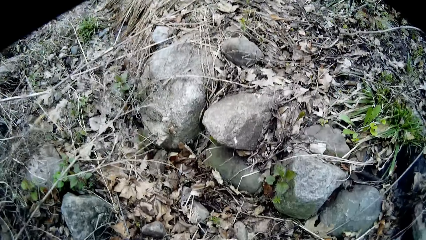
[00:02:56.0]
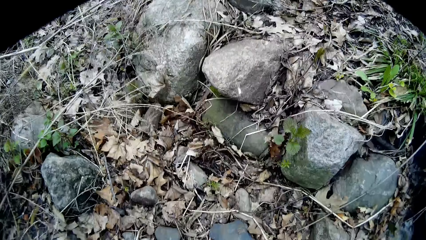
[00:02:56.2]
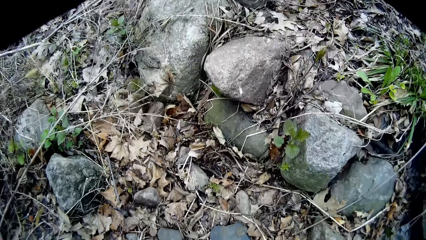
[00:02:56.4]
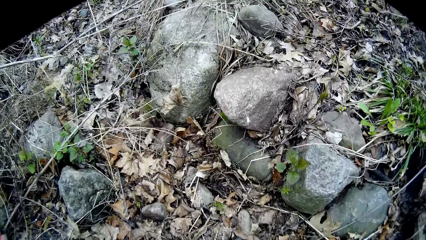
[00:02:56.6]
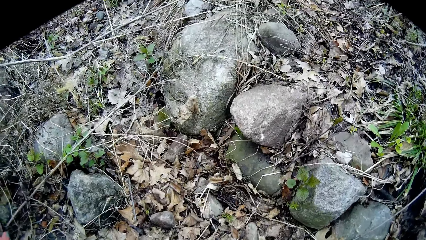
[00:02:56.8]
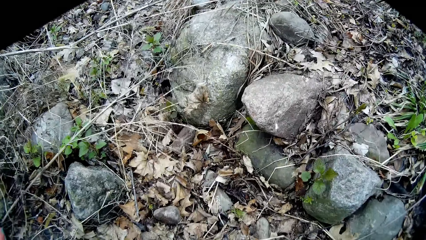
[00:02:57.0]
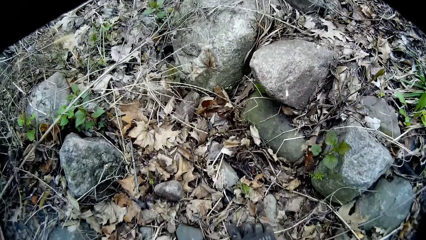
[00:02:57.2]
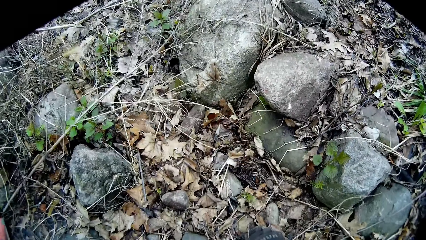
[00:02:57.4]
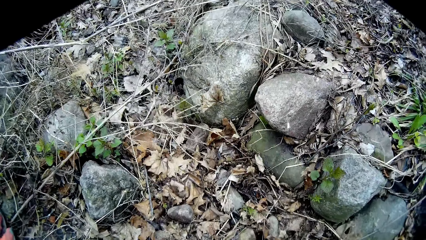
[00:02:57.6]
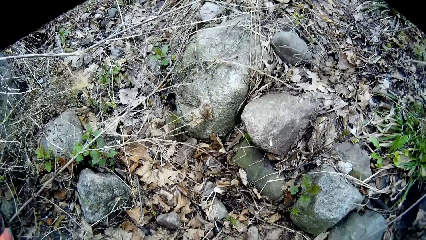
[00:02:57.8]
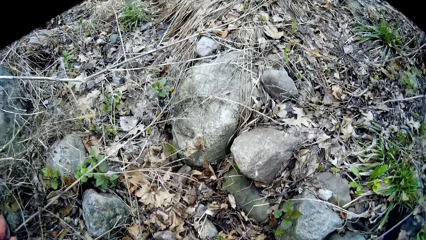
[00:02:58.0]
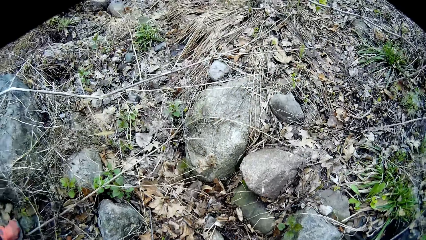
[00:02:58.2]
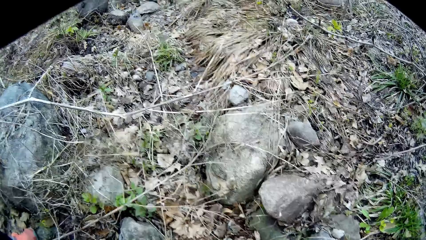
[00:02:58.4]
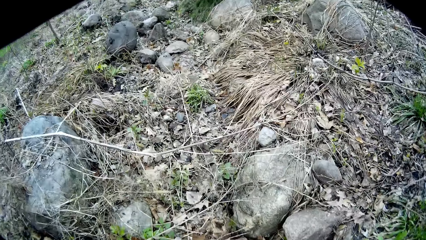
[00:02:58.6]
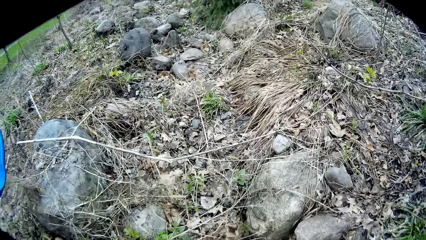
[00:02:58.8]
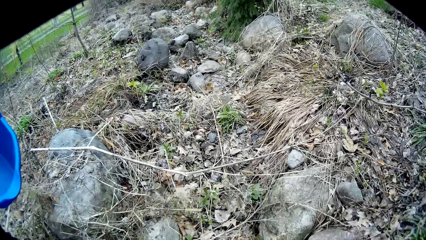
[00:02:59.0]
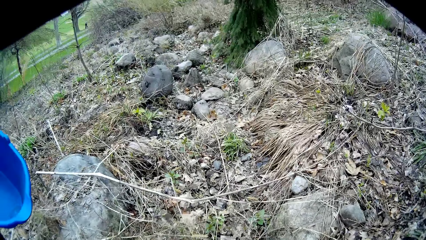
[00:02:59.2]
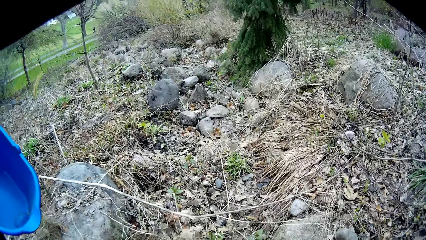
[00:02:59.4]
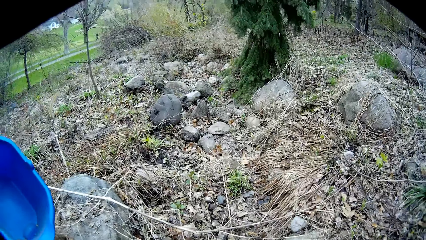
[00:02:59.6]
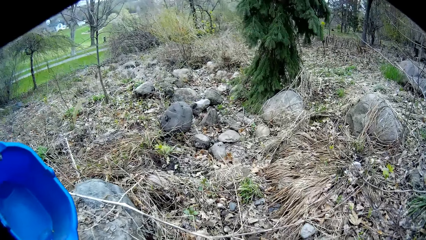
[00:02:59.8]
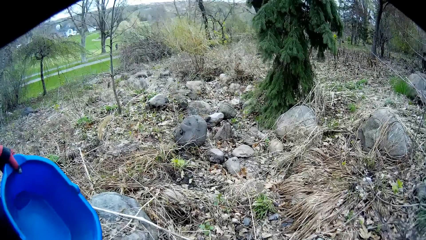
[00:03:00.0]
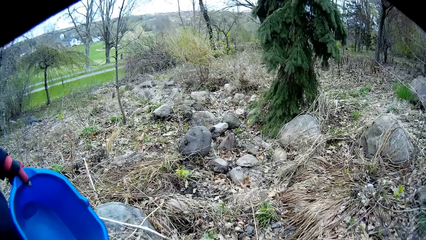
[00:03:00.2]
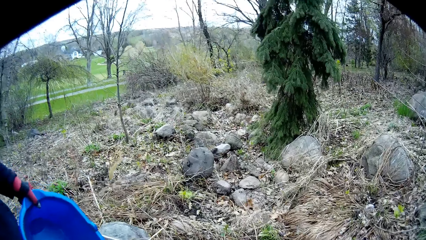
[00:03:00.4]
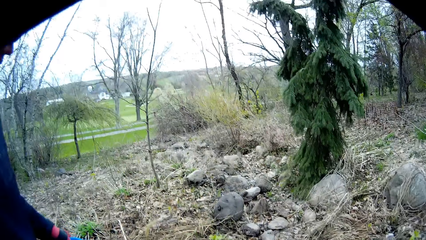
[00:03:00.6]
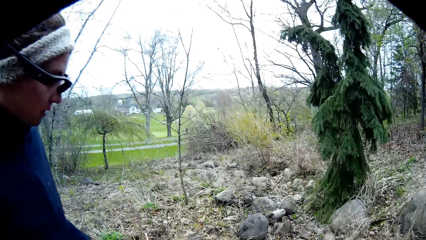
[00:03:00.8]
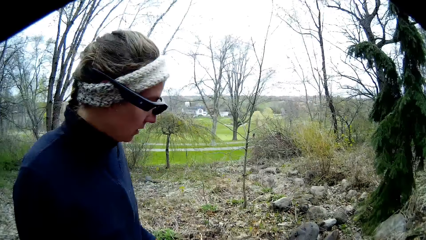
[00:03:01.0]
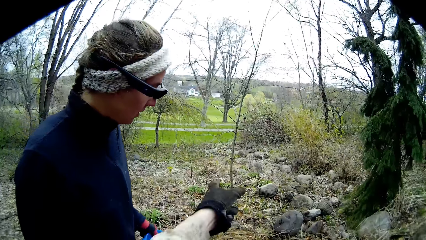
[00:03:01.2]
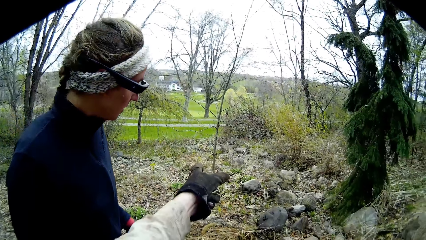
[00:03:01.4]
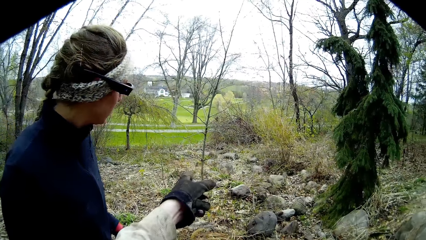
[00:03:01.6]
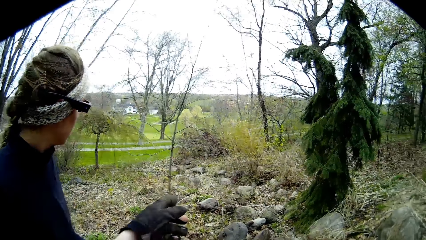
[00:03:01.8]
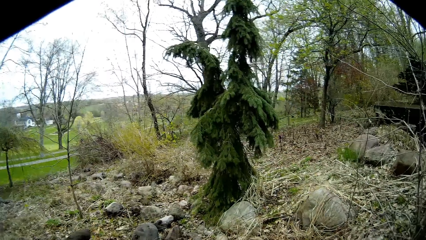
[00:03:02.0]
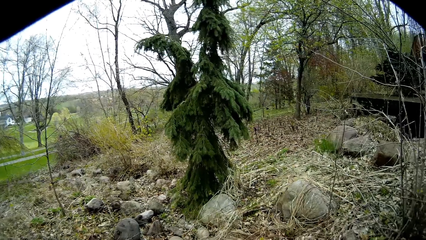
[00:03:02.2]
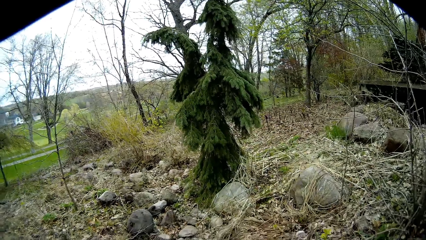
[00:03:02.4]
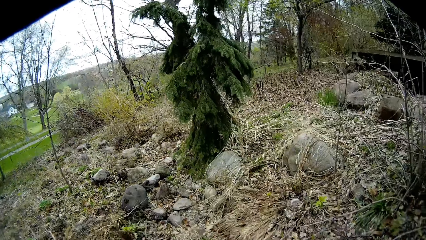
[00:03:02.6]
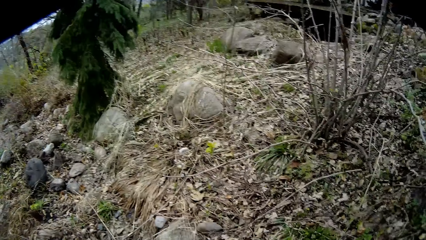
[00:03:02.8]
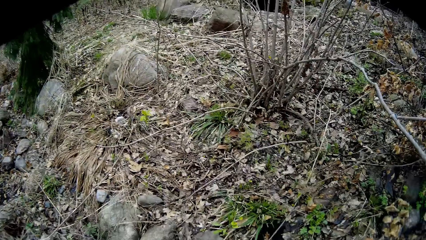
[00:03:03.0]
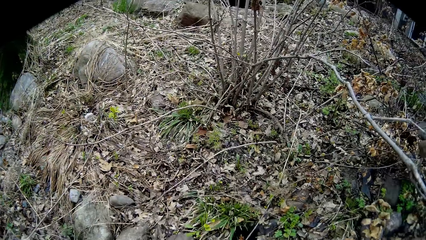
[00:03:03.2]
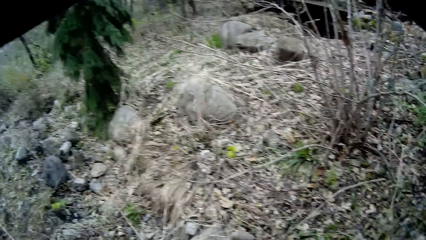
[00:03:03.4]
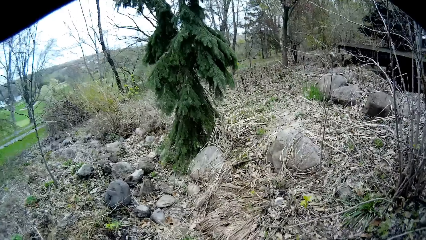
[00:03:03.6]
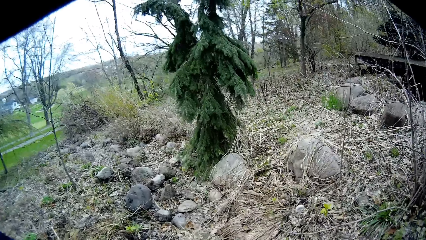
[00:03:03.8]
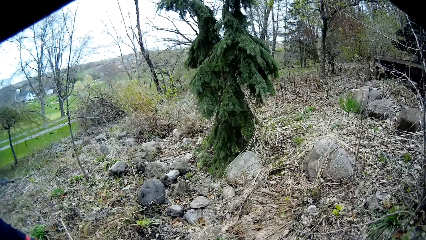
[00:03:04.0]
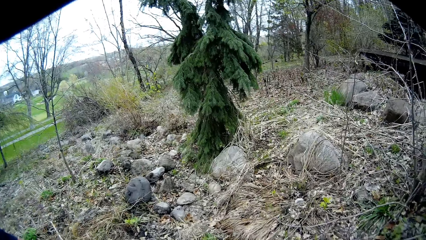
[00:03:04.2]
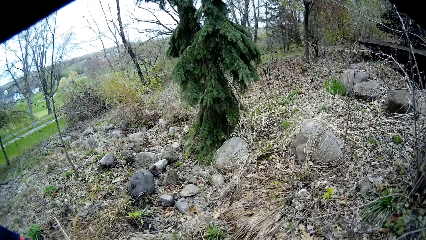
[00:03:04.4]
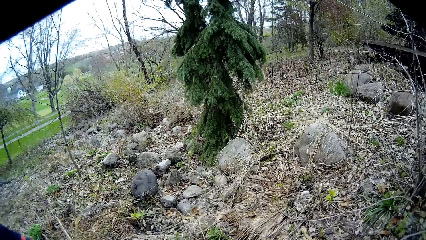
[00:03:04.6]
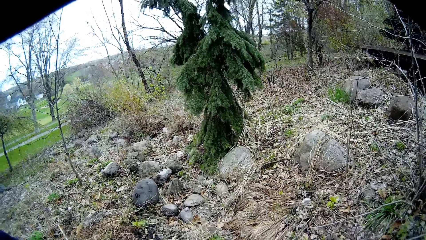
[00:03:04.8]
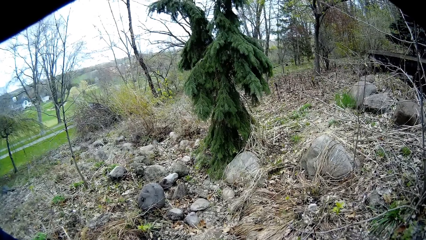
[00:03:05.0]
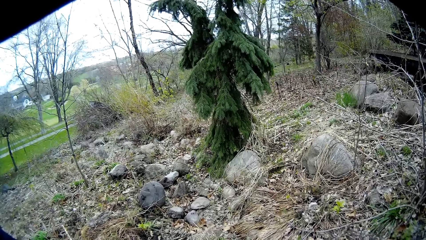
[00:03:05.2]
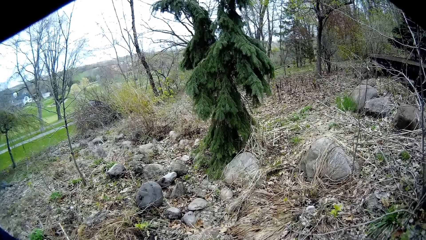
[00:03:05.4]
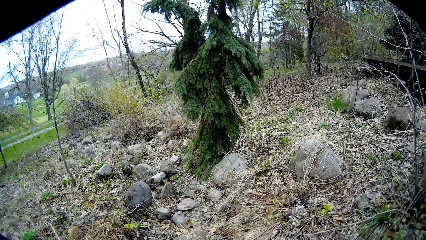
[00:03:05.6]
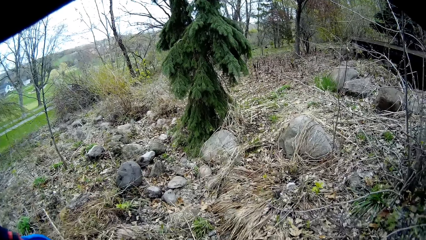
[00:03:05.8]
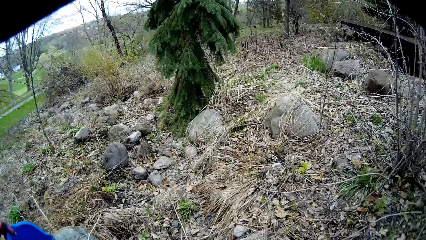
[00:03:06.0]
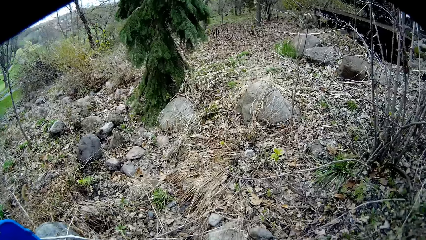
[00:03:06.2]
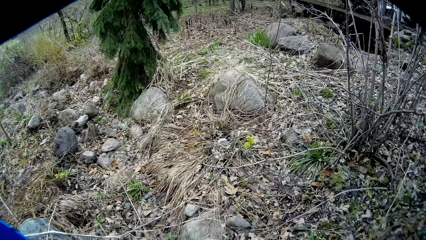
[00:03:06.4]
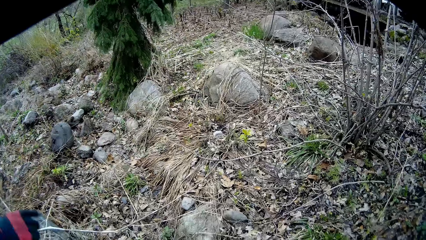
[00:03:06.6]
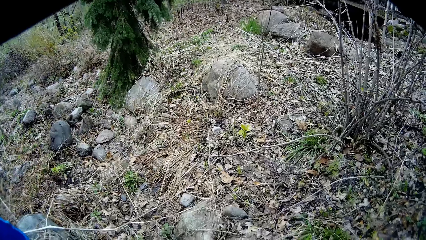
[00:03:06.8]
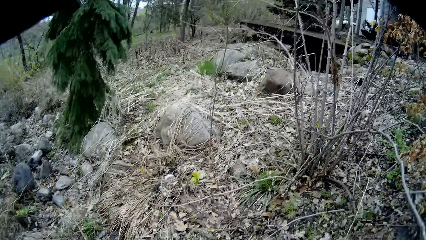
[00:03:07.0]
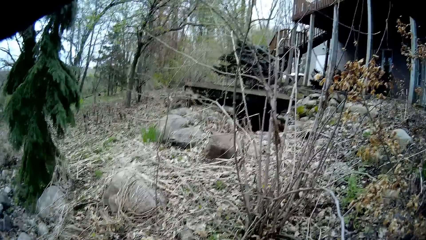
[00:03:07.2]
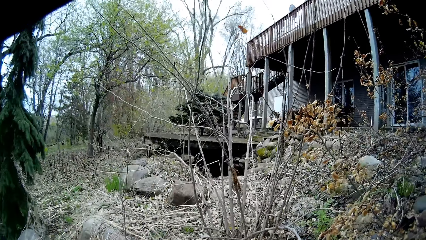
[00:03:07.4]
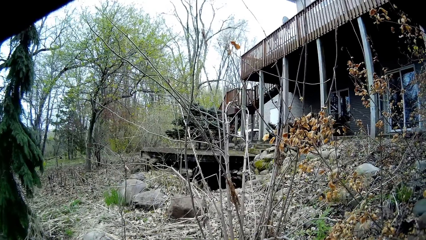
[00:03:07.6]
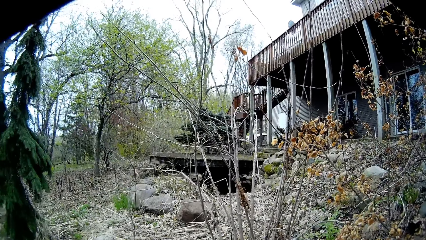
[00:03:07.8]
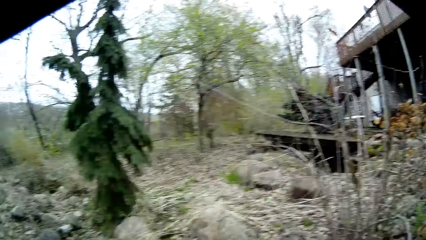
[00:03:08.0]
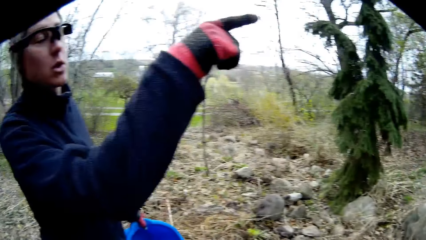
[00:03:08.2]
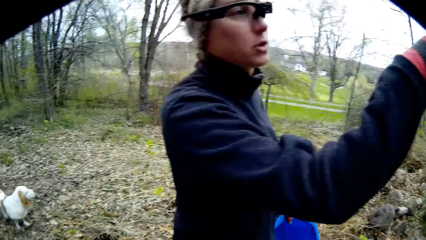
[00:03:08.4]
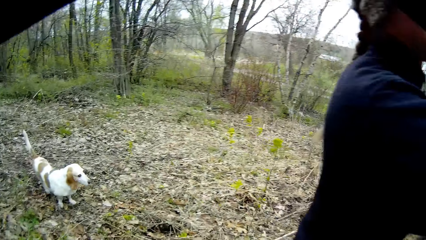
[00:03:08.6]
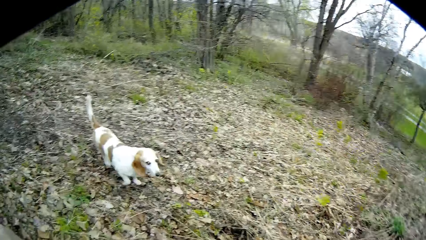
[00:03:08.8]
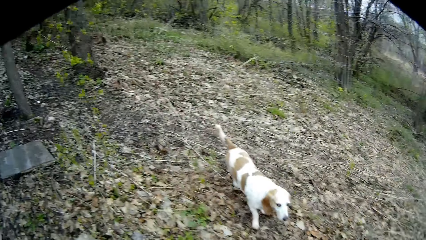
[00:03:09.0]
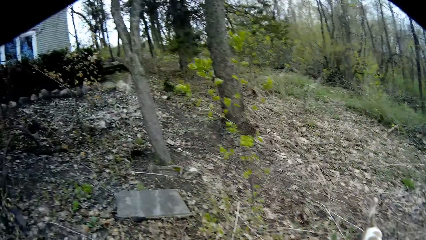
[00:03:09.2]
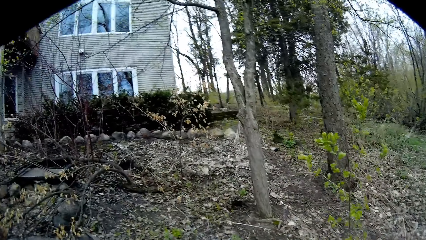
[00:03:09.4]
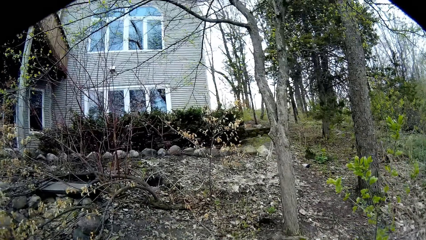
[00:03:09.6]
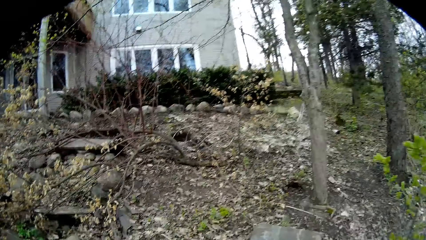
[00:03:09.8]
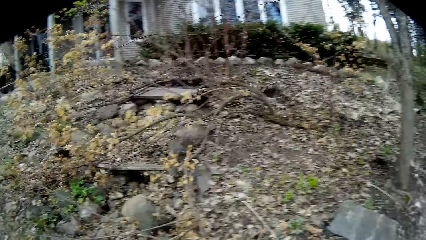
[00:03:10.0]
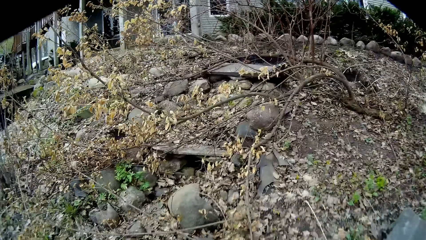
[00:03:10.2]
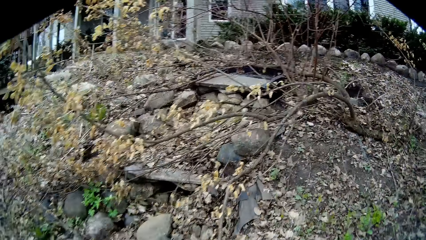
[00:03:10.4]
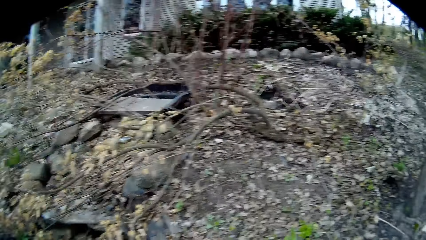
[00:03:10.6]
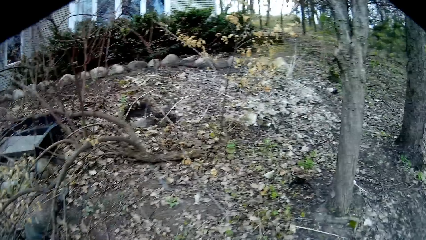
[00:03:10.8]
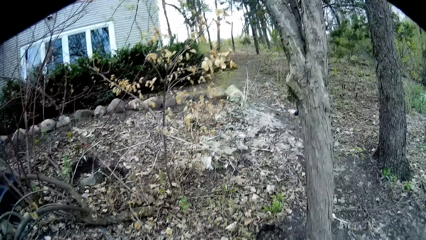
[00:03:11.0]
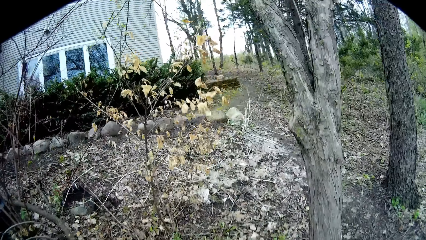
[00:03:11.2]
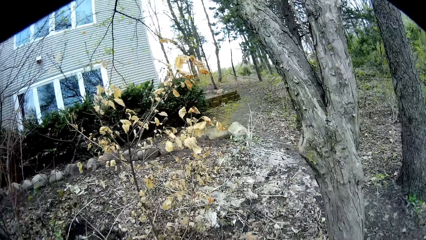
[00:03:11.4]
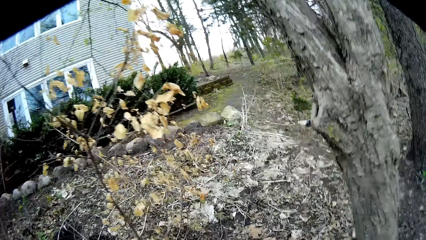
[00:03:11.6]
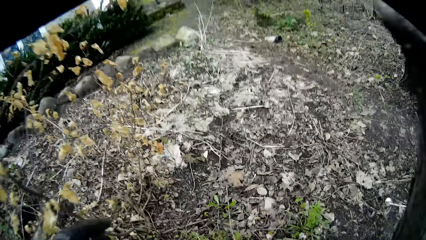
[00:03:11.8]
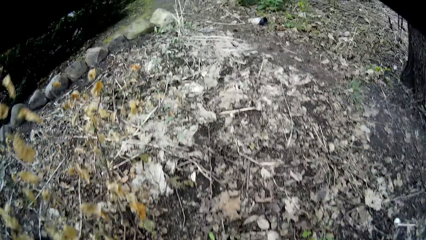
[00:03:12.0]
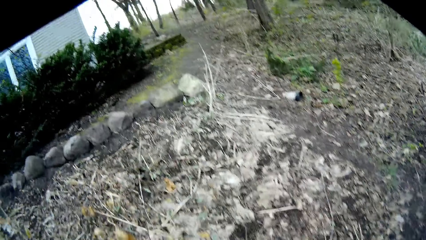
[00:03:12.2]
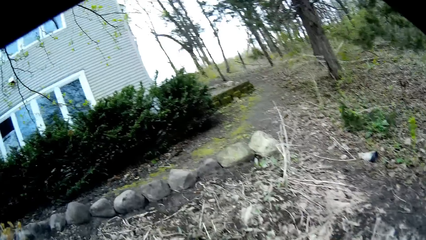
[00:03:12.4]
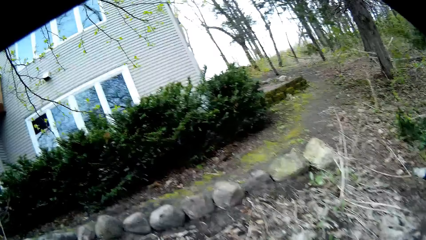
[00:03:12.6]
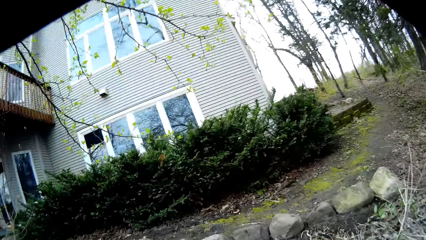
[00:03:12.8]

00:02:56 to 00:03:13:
The camera wearer picks up a stone on the floor with his right hand. He points at the rocks on the other side and drops his hand. The woman points at the staircase.
